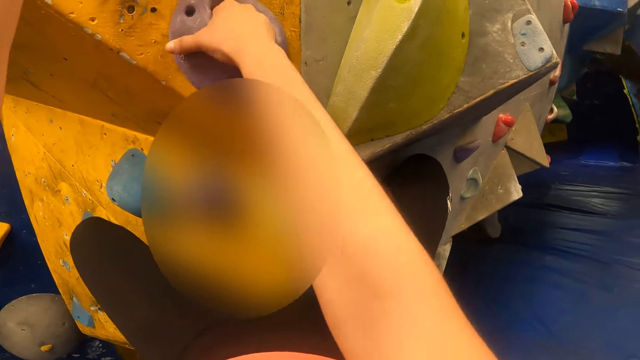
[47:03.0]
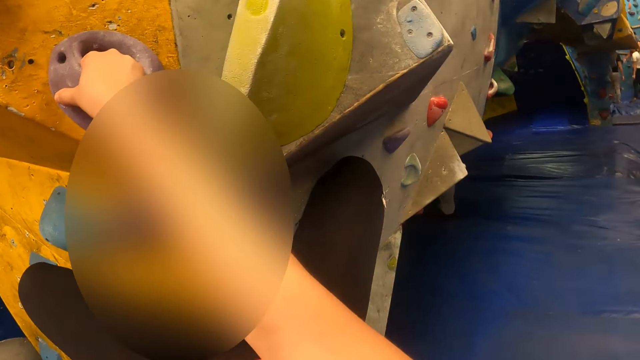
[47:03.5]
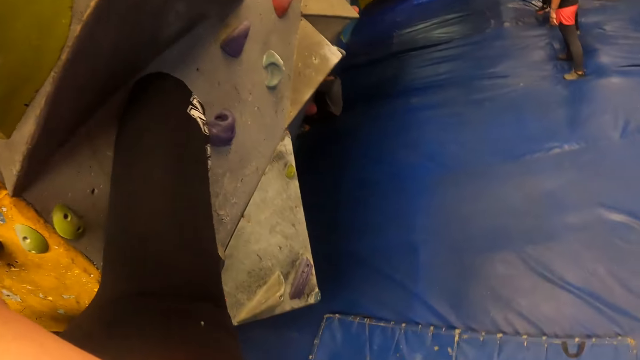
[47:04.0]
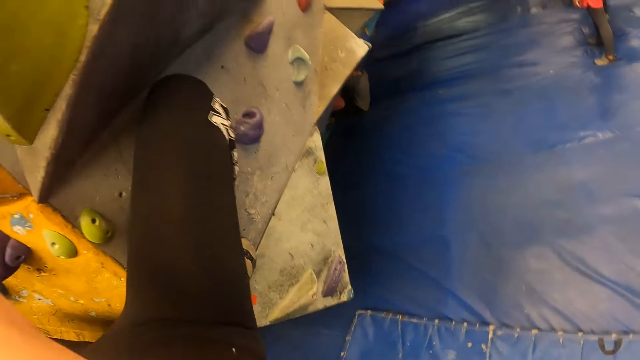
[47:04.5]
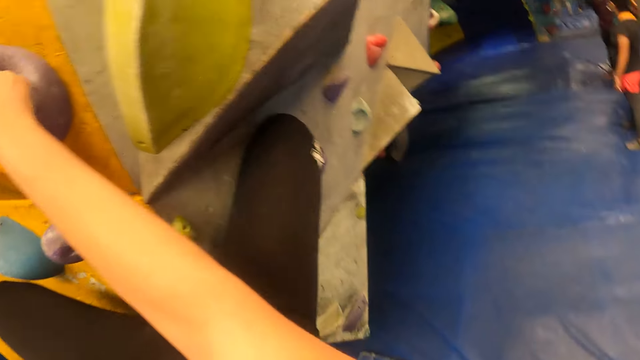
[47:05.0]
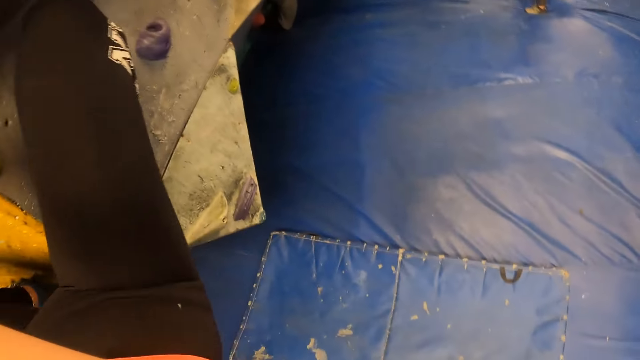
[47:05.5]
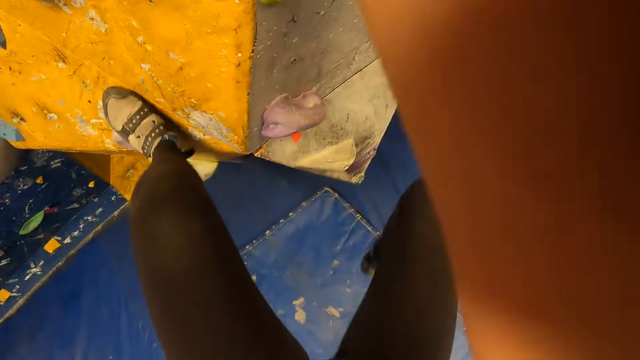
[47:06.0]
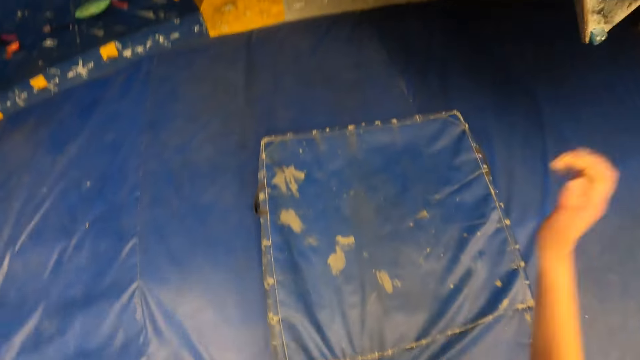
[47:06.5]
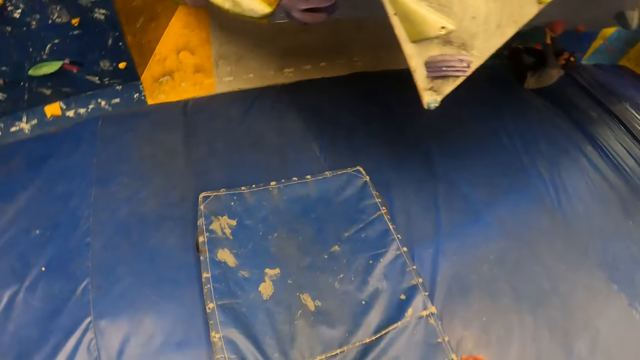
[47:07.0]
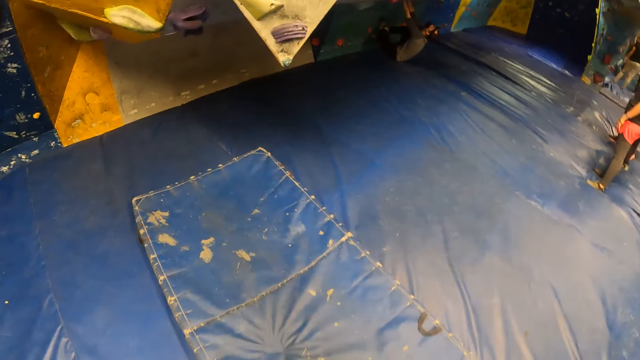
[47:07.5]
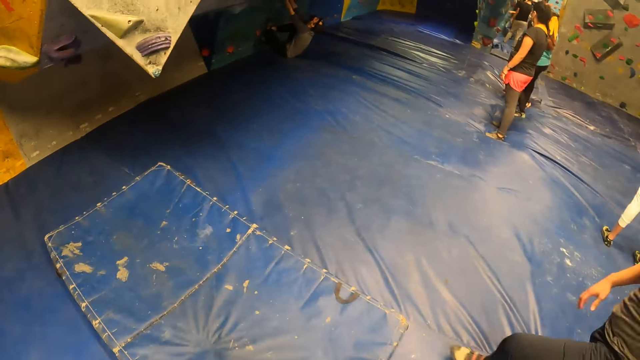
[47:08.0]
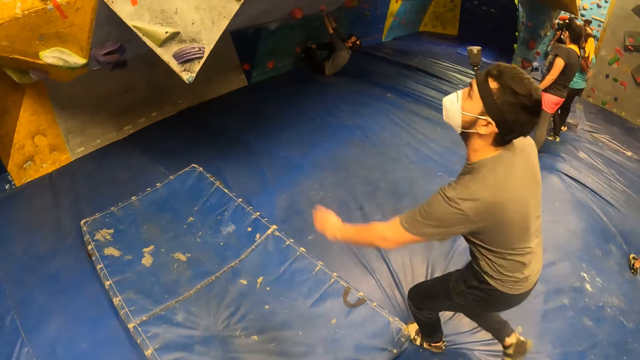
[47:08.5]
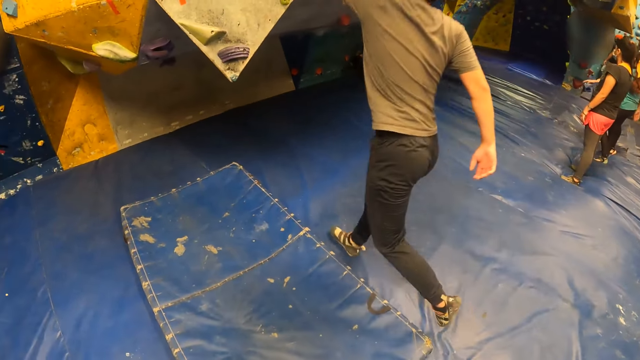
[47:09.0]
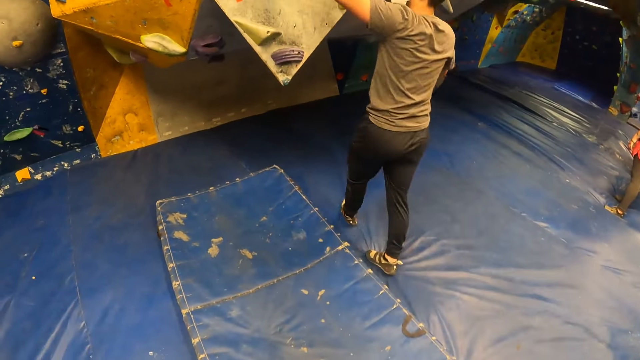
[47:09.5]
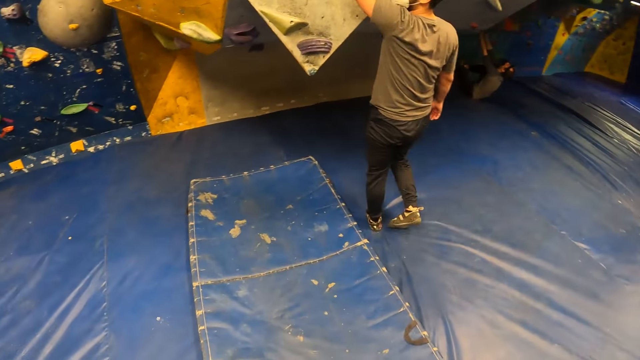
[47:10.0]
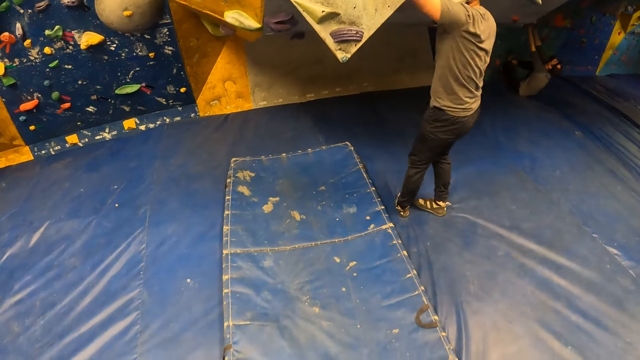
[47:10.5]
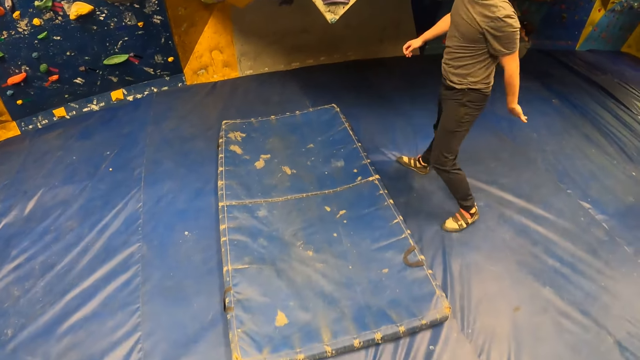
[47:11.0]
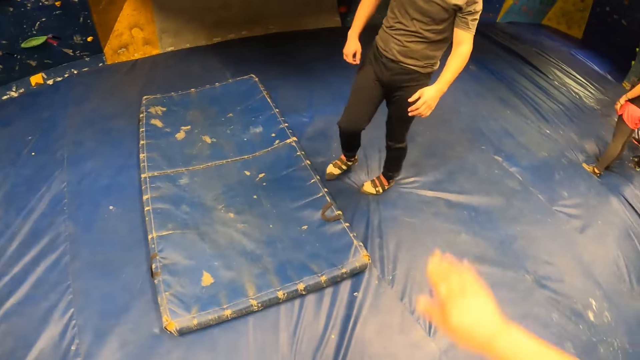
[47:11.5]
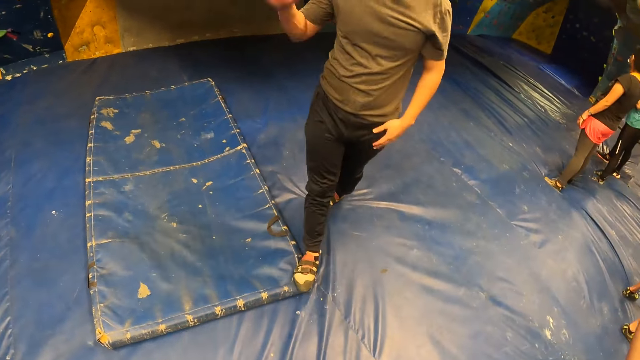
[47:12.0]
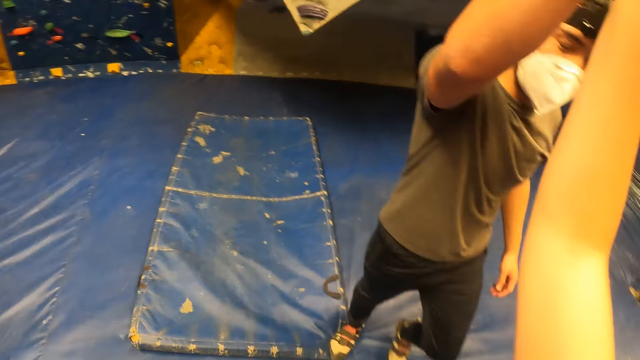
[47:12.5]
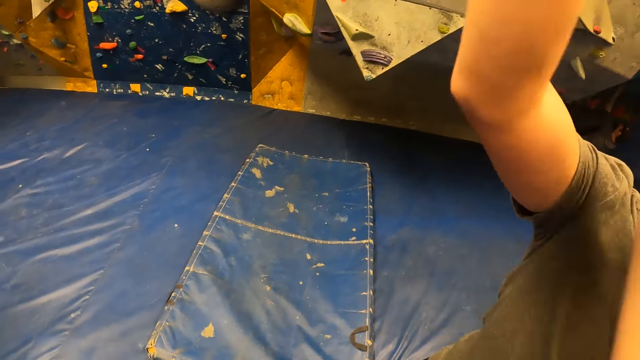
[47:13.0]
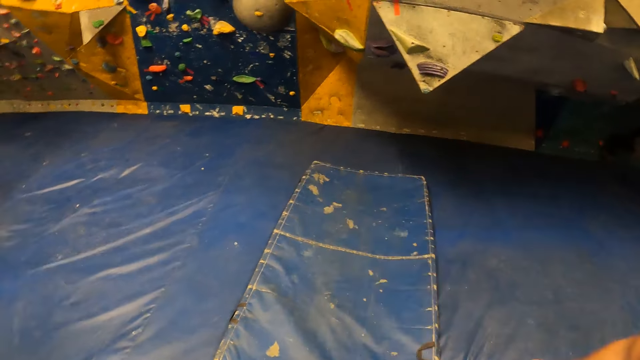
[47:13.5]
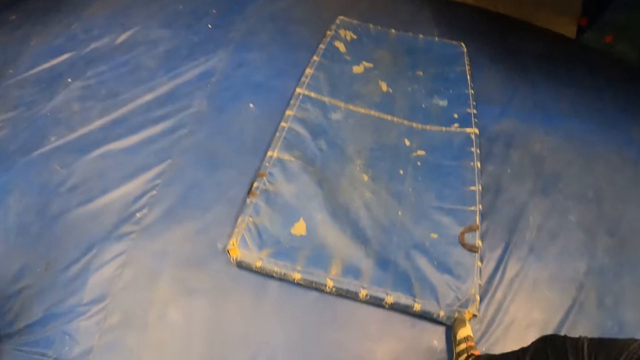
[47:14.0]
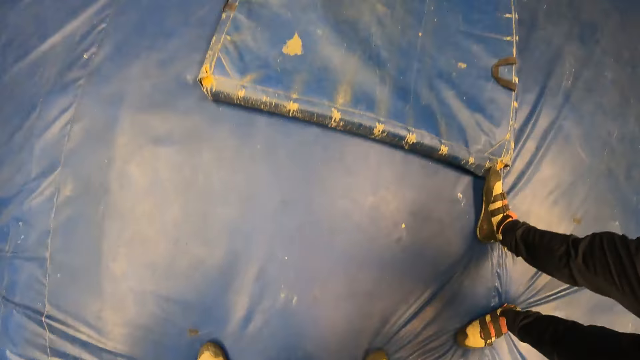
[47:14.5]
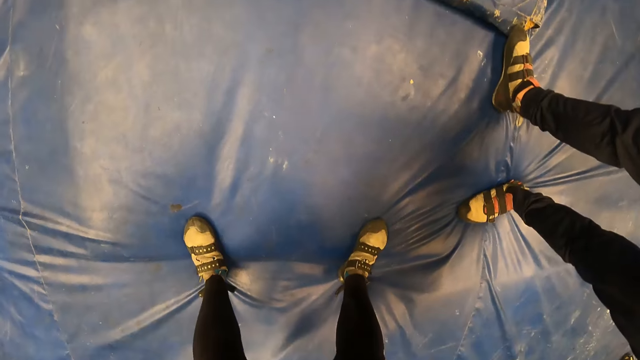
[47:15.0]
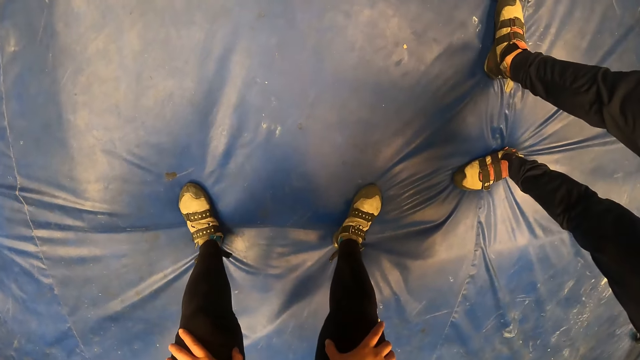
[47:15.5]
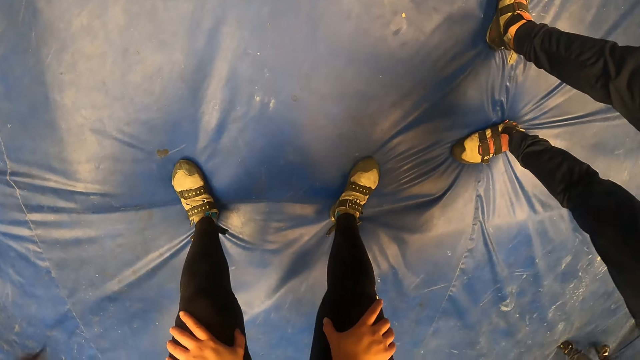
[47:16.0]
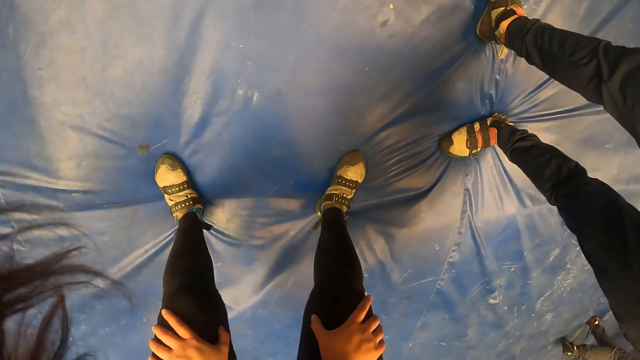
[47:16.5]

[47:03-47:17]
The camera wearer looks around. They jump down the wall. They look around. The man touches the wall with his left hand. The camera wearer moves the hand. The man high-fives the camera wearer with his right hand. The camera wearer looks around.

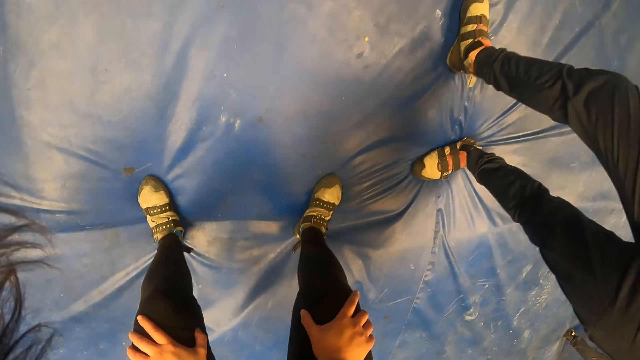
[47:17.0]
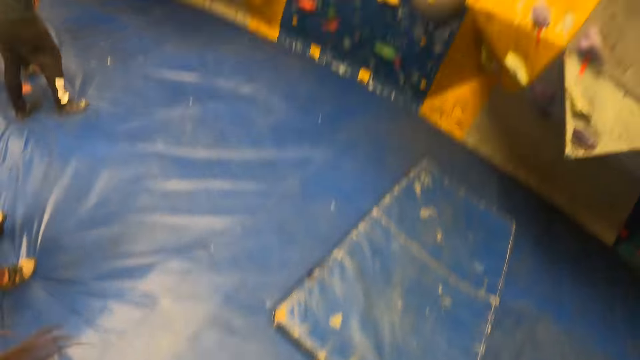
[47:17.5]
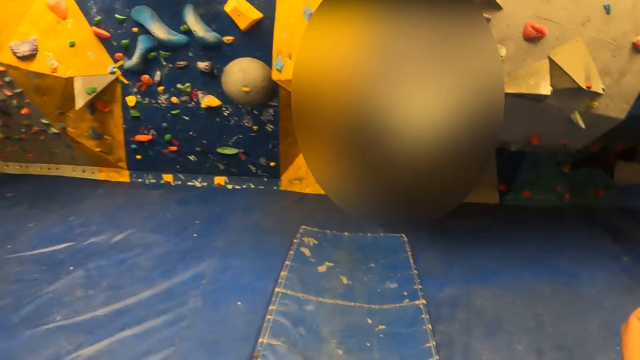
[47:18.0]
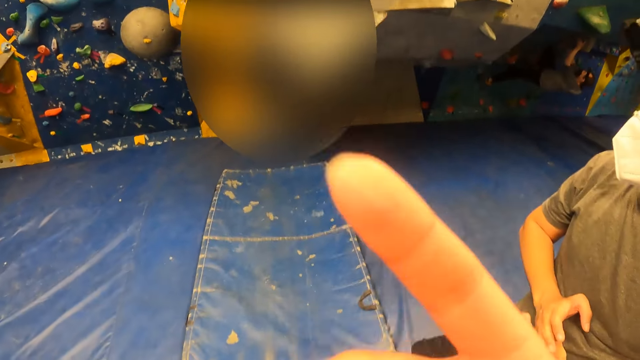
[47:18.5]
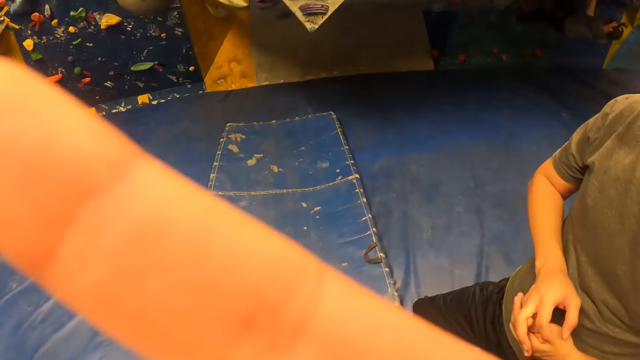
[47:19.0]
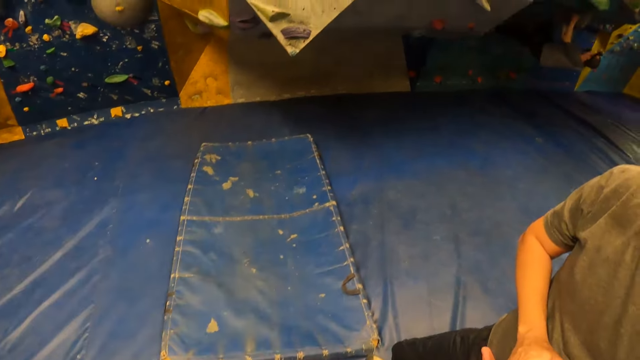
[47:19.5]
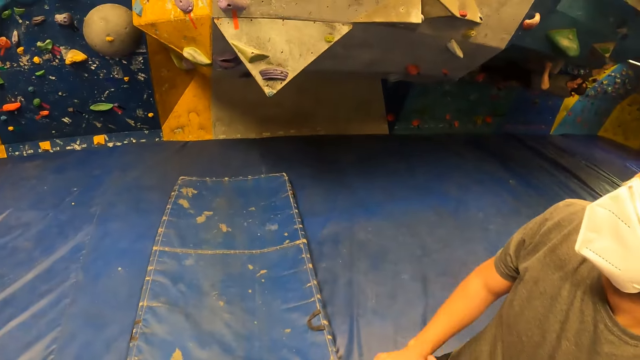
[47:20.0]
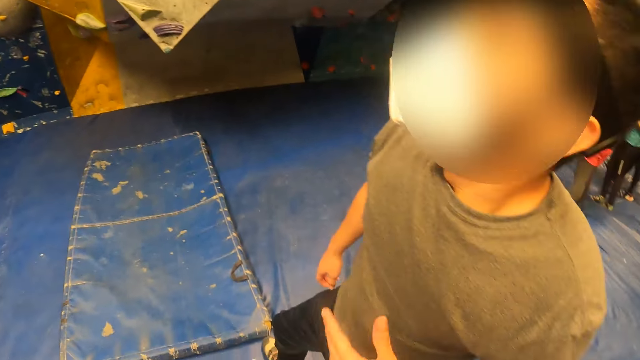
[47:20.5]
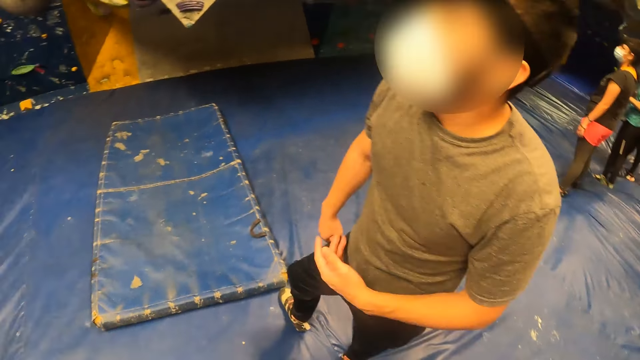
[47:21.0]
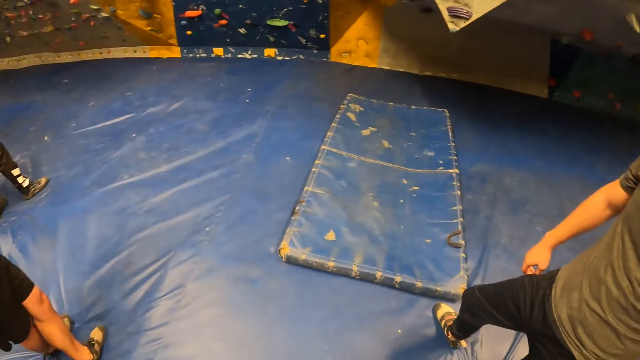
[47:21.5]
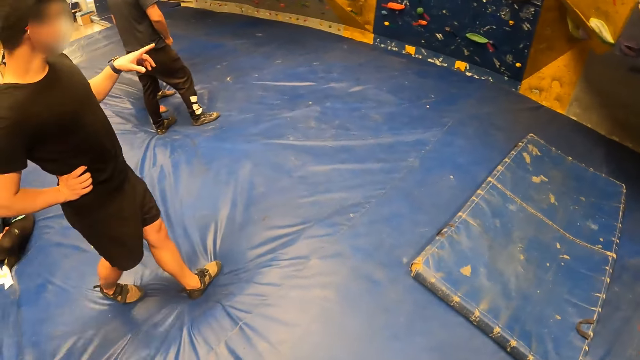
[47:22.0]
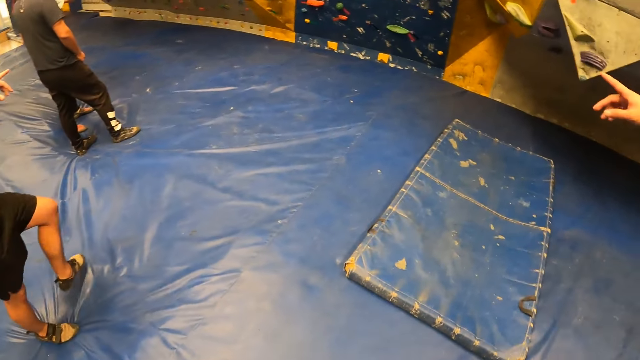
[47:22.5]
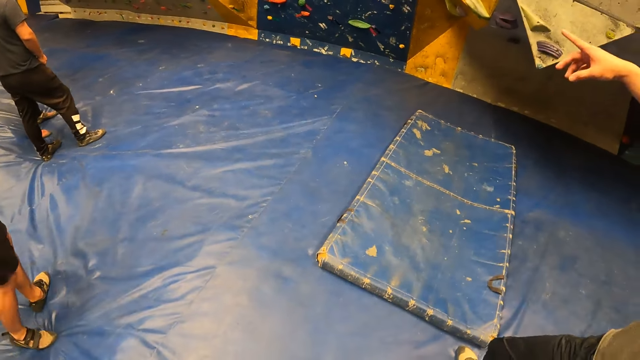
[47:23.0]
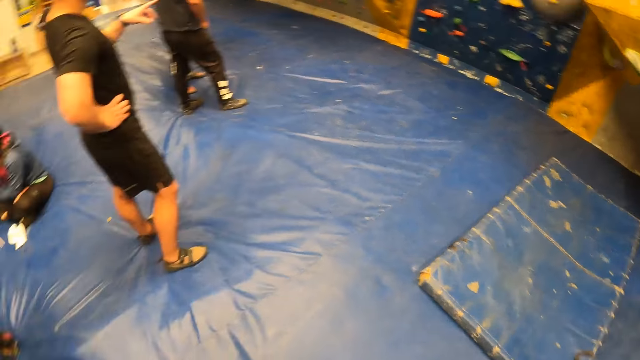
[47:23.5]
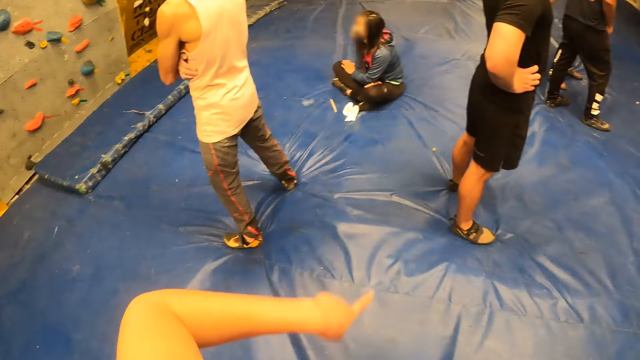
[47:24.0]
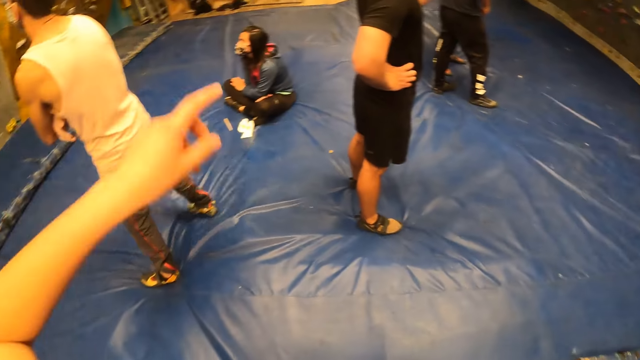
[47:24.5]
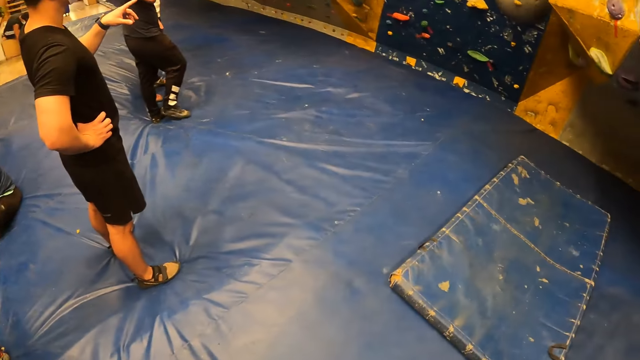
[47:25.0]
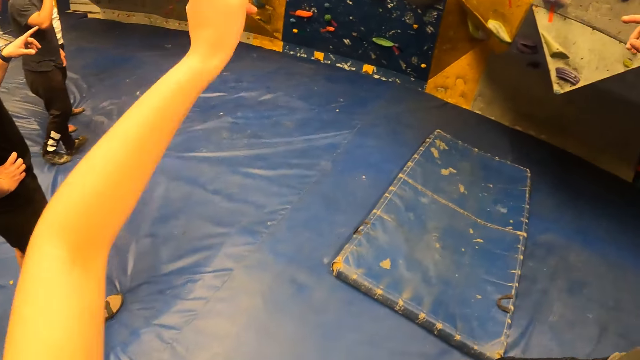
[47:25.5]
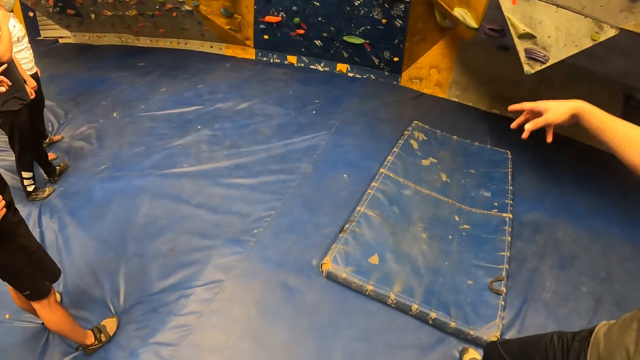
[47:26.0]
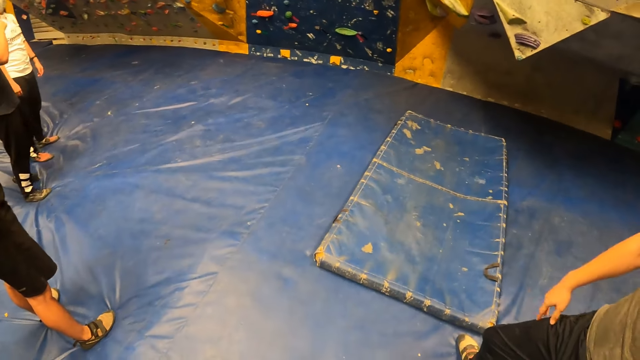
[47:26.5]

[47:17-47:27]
The camera wearer looks around. He touches his face with his right hand. He moves the finger. He looks around. He points out. He looks around.
